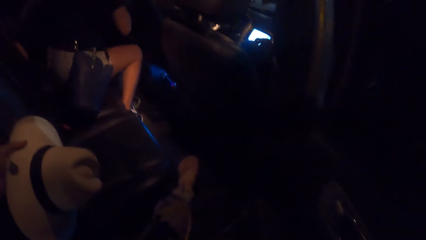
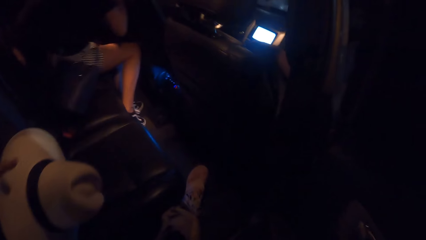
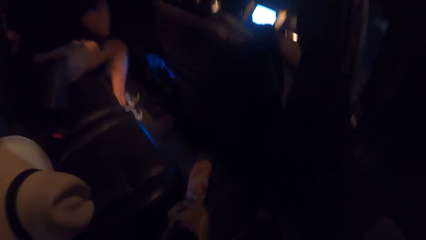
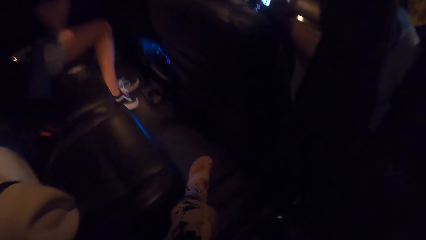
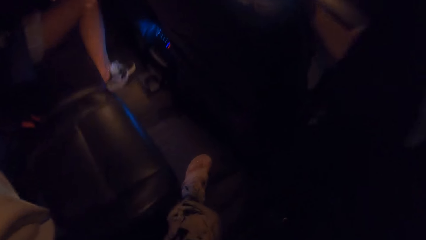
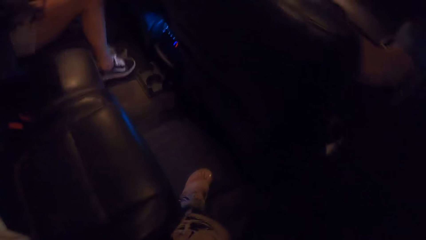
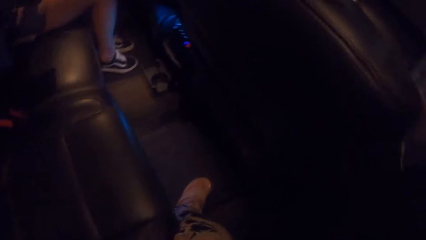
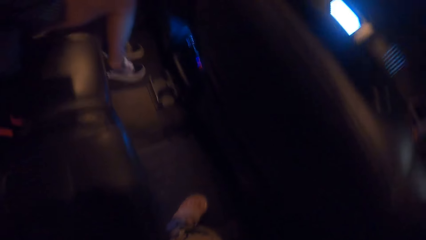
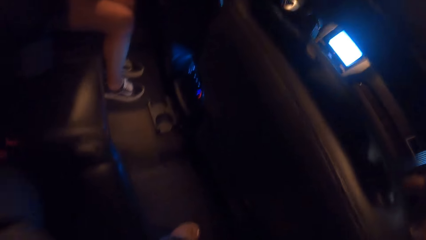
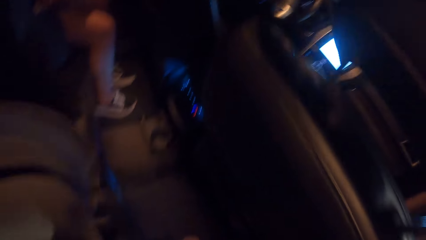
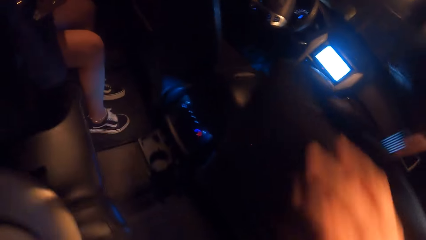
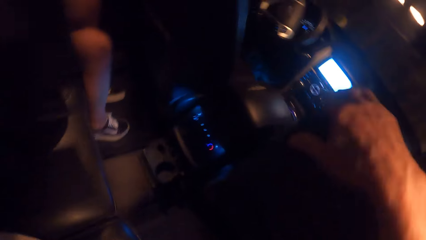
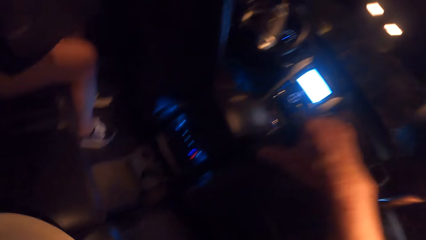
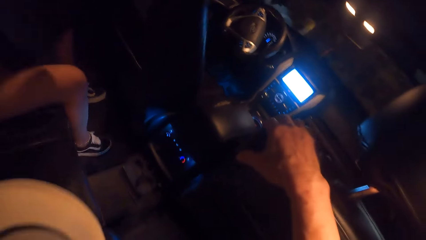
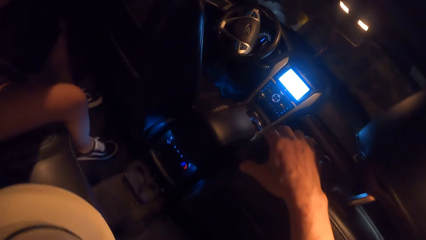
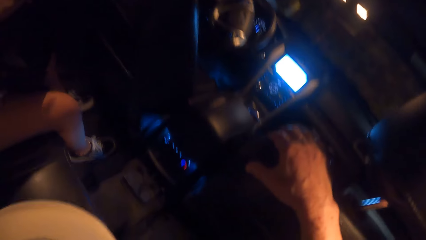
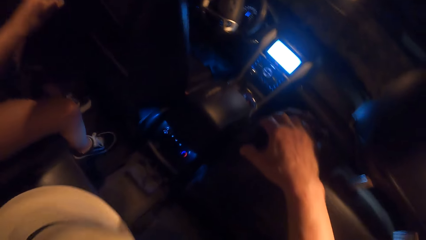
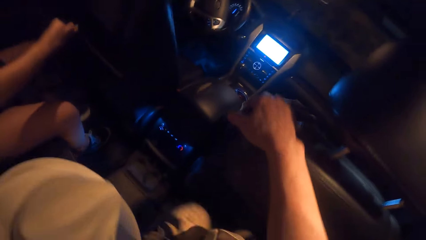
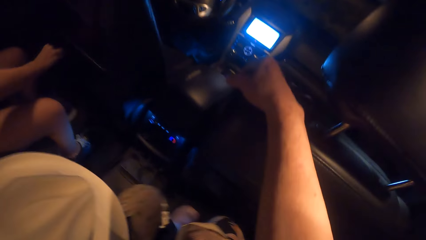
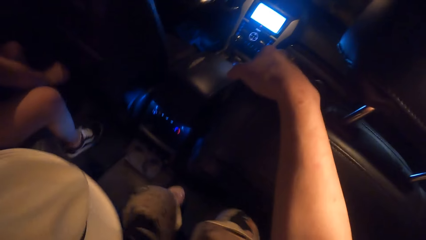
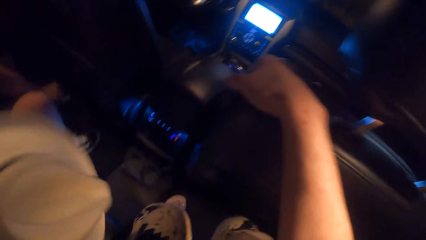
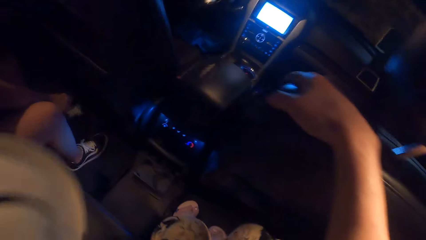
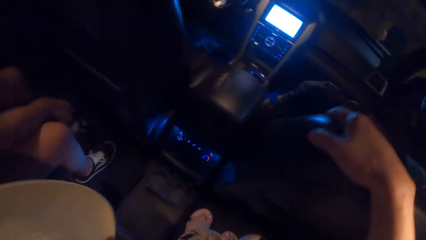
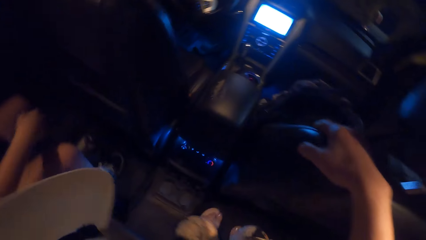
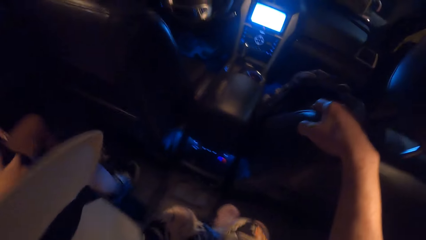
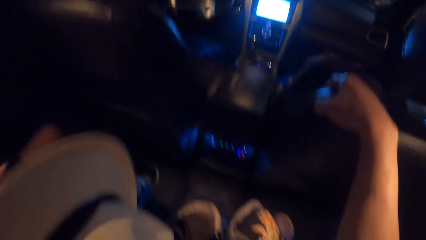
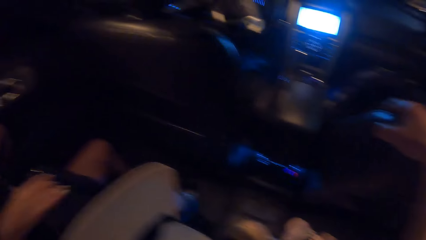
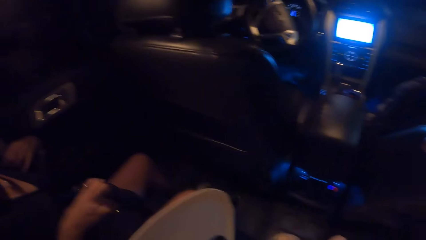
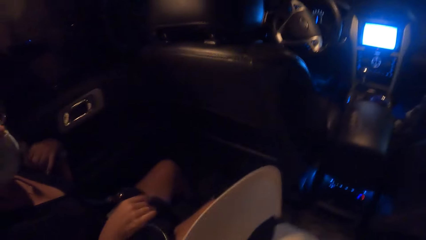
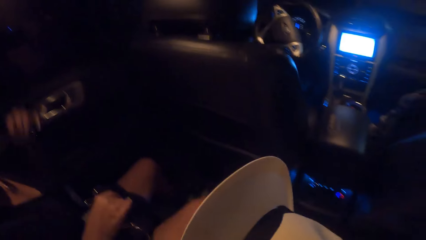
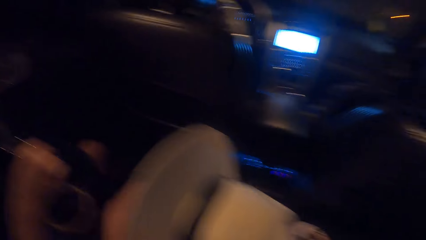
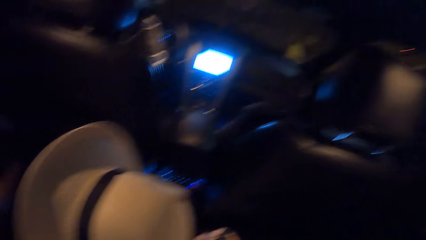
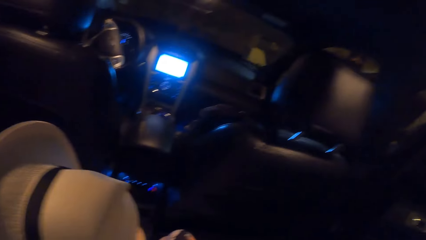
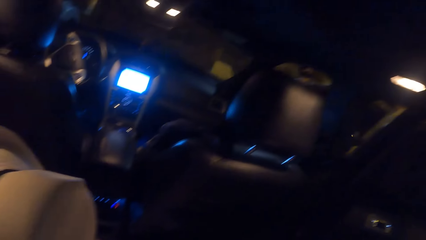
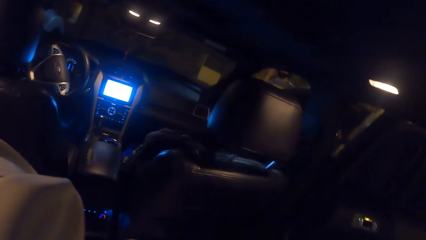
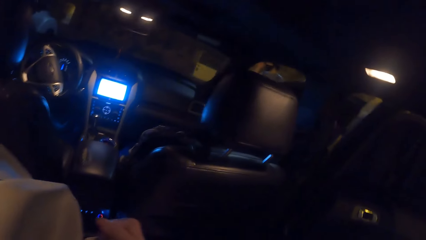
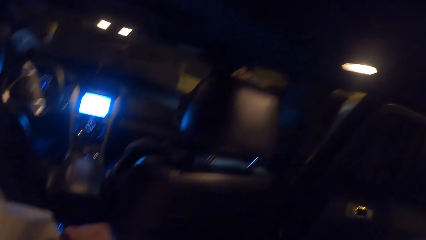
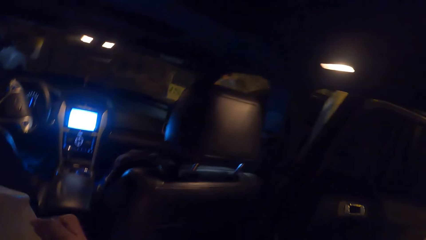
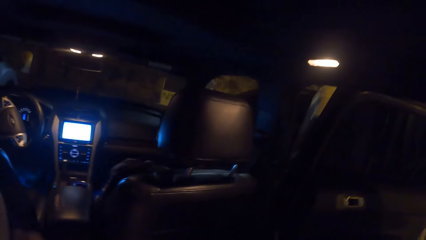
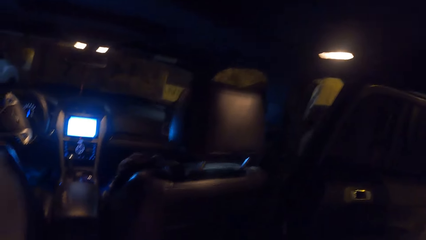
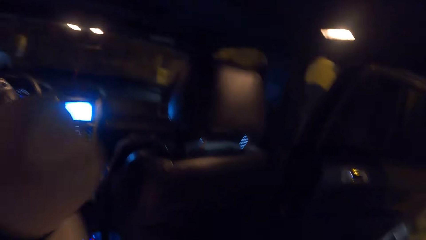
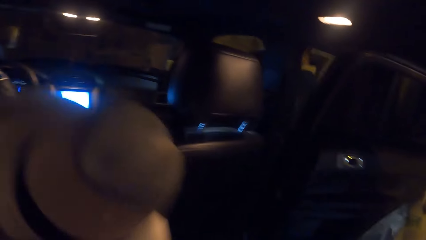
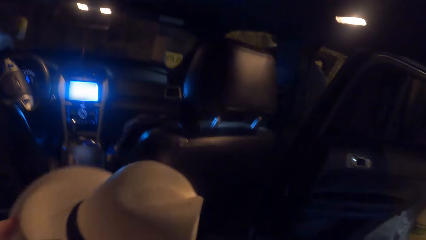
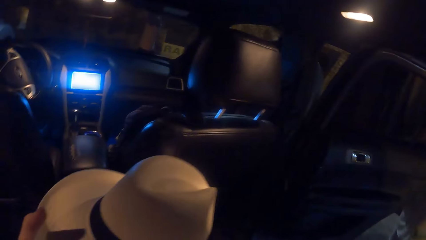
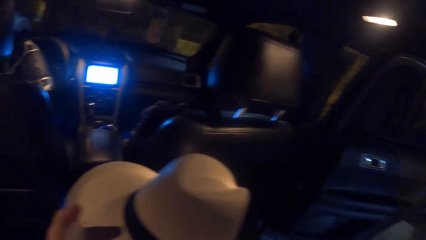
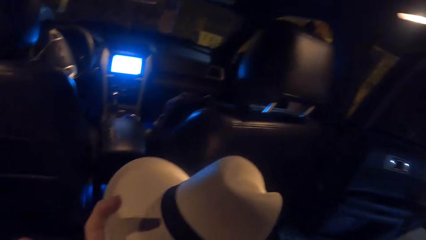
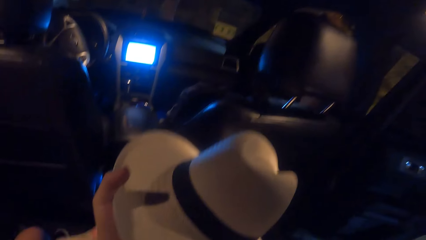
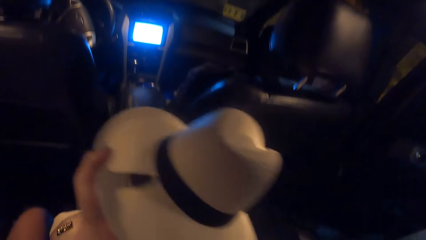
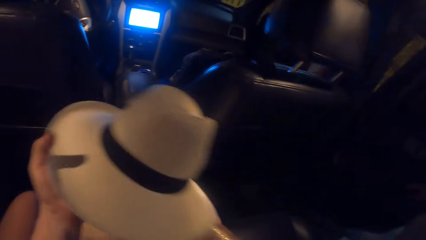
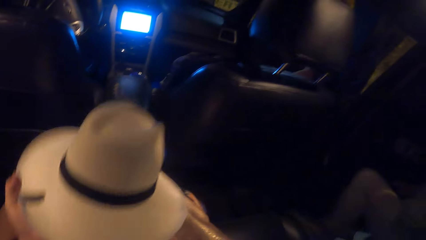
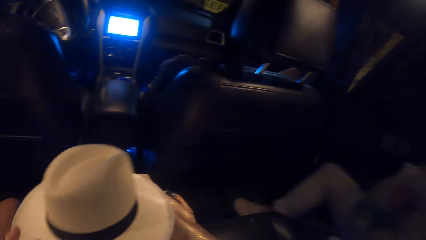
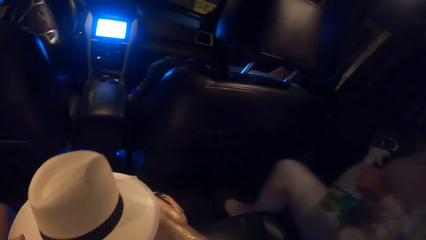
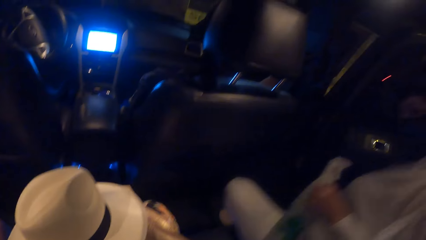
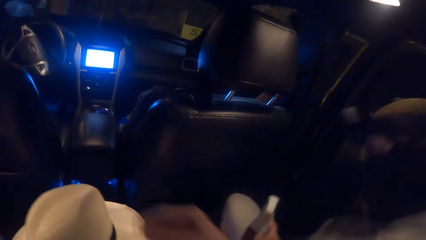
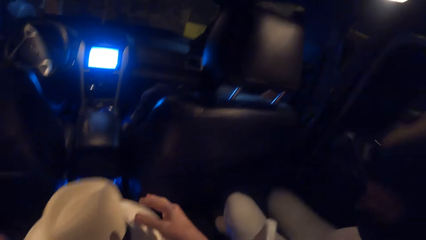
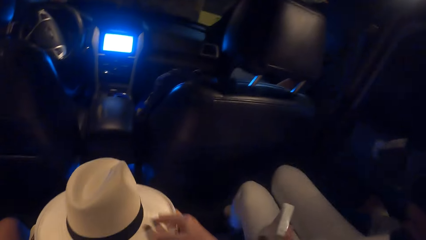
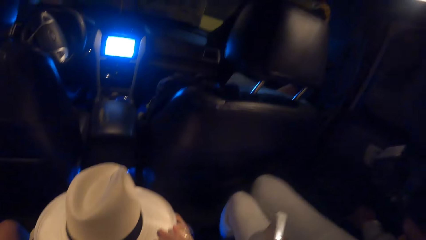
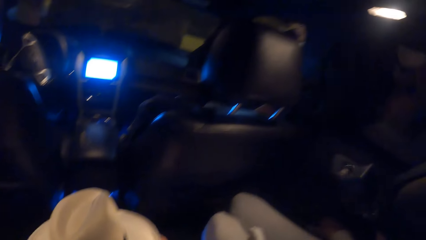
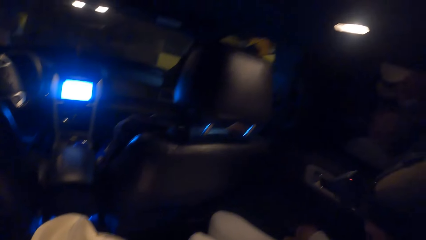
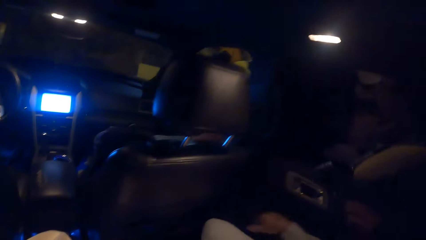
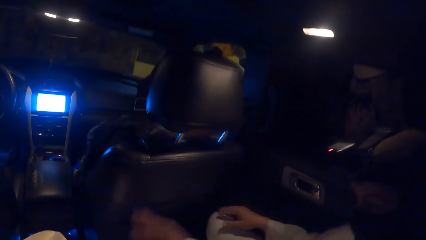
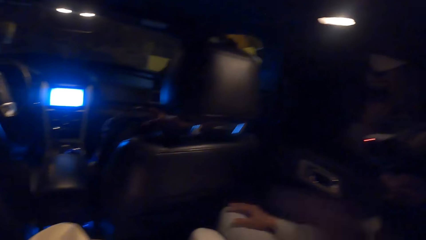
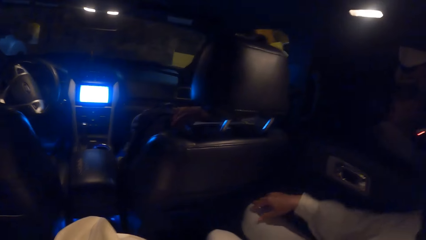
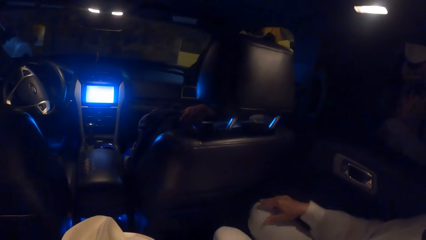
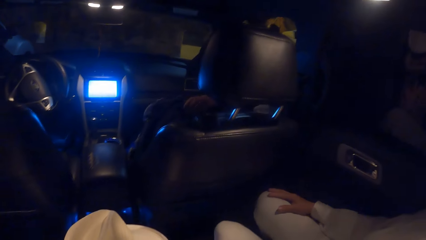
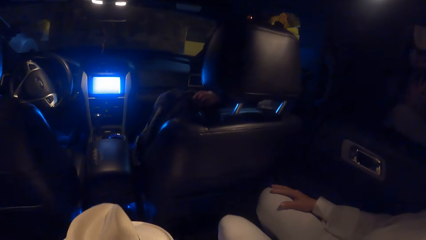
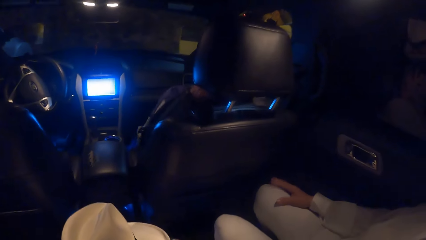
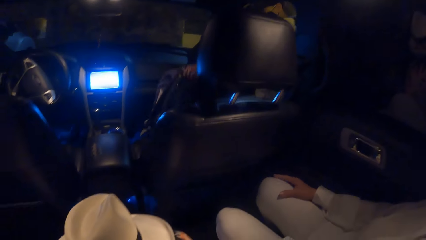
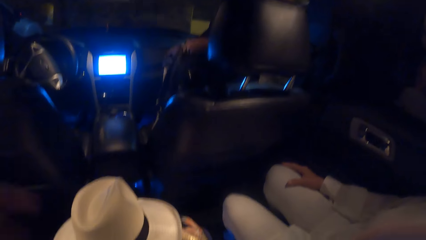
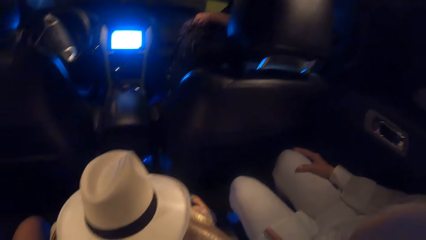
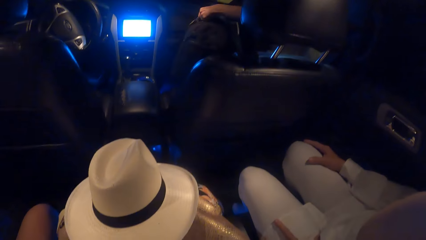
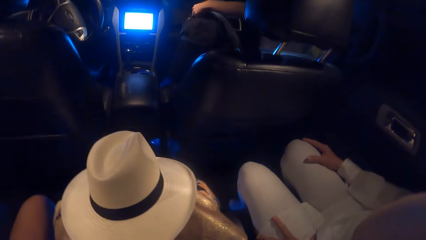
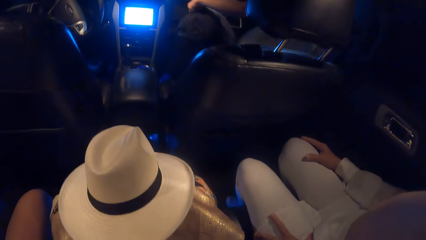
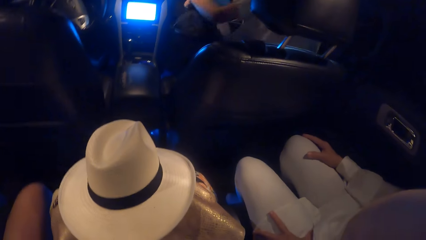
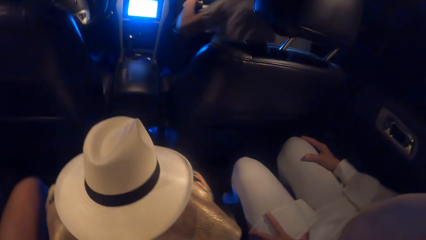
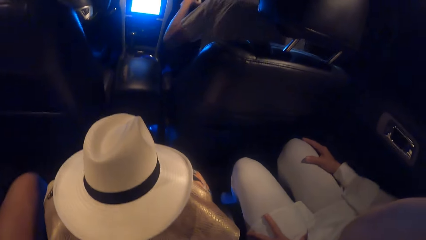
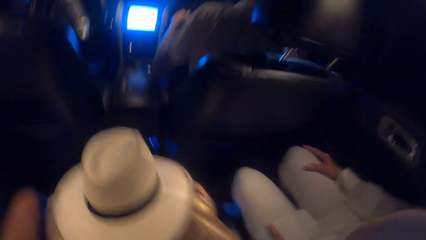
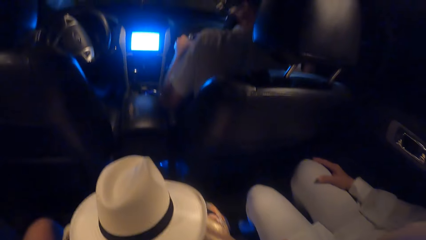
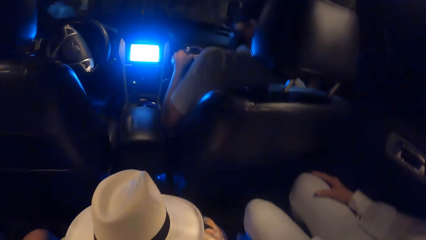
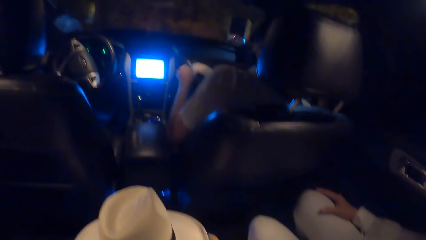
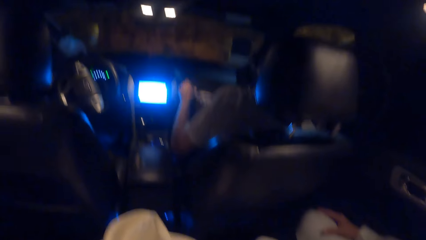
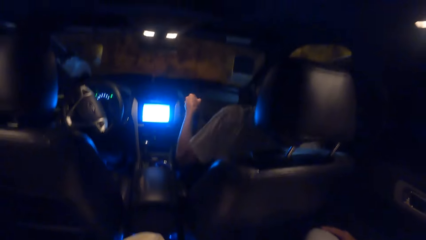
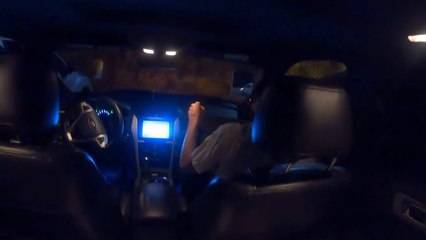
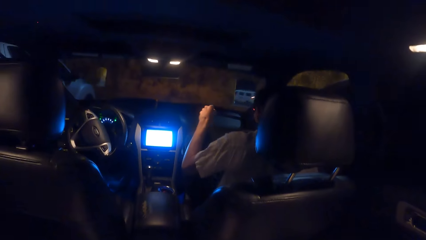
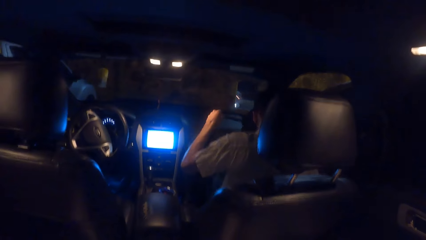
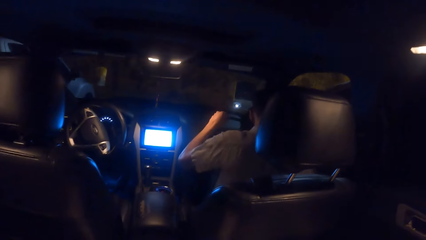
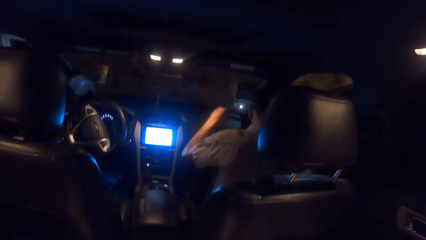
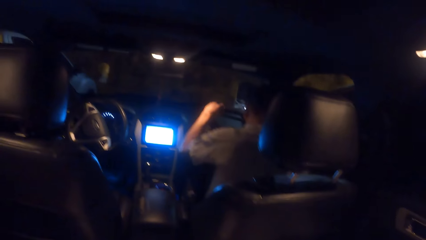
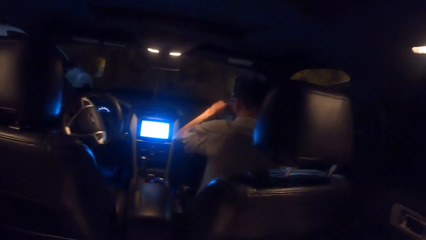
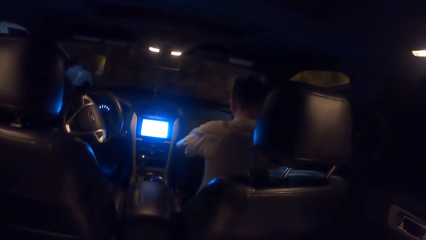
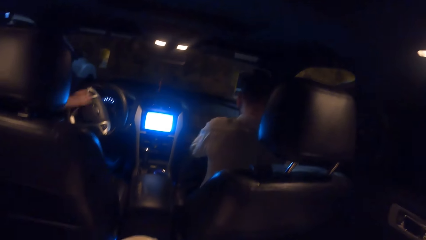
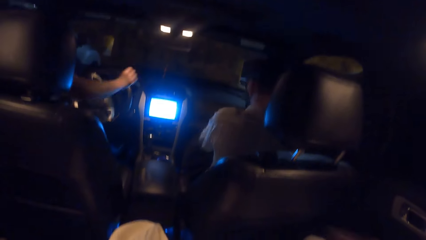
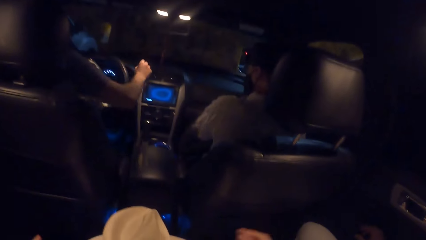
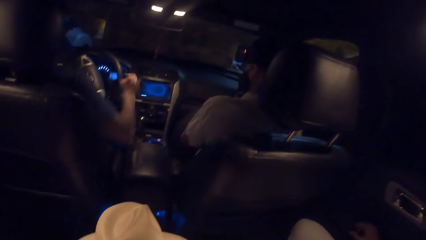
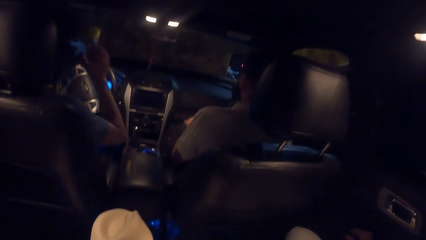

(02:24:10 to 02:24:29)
The camera wearer enters the car. He holds the car seat with his right hand. He moves inside the car. He looks around the car. He puts a cape on his lap. A woman enters the car. The woman closes the door with her right hand. A man picks up a bag from the car seat with his left hand. The man enters the car. The camera wearer looks at the man. The man places his bag on his lap. Another man enters the car.
